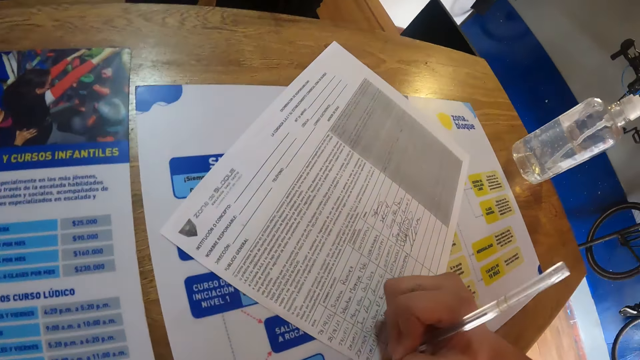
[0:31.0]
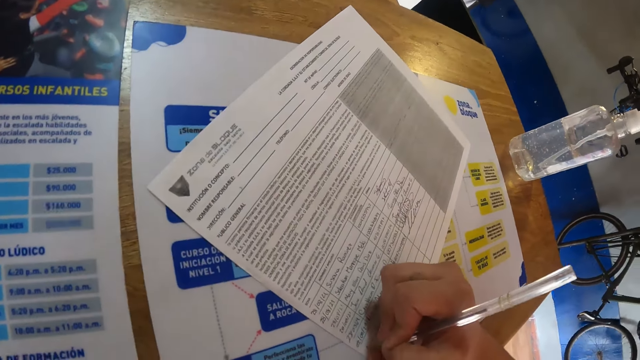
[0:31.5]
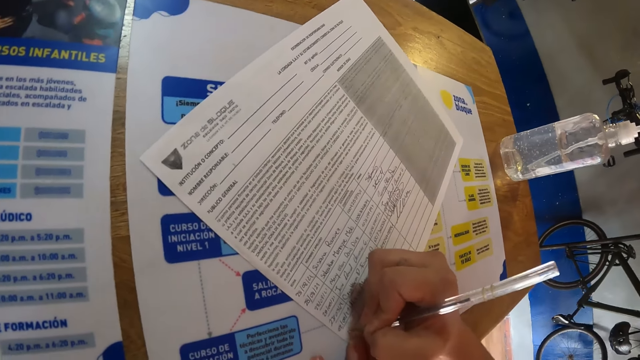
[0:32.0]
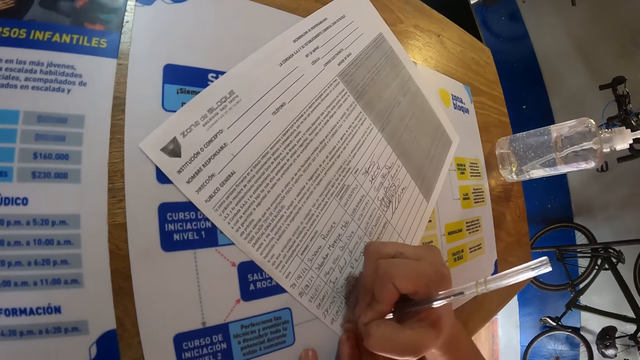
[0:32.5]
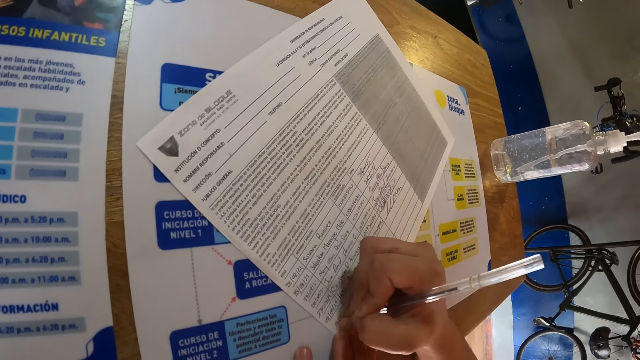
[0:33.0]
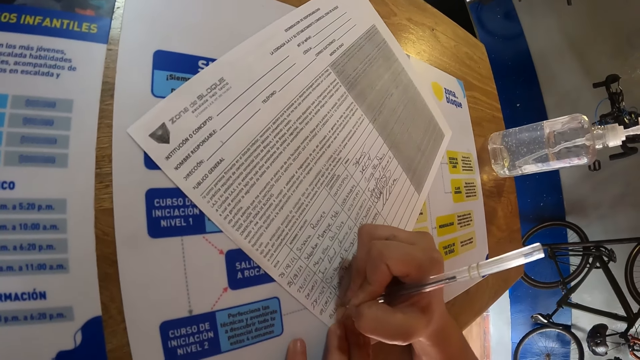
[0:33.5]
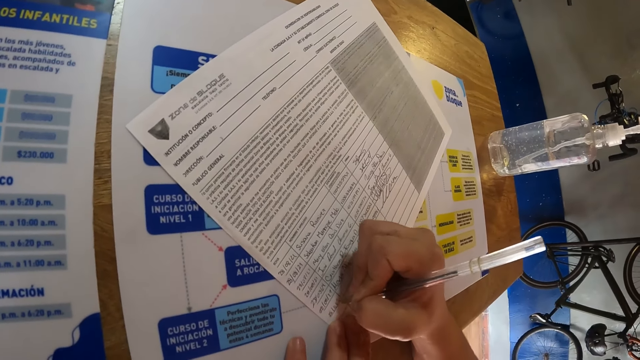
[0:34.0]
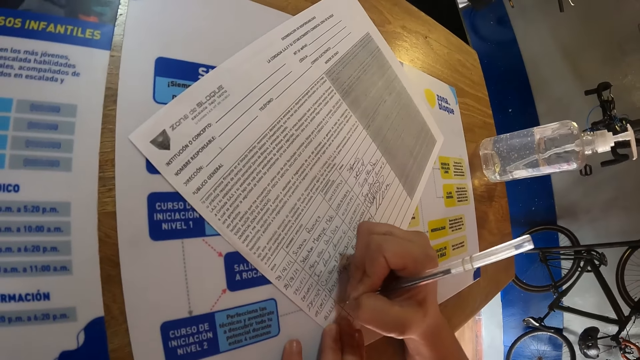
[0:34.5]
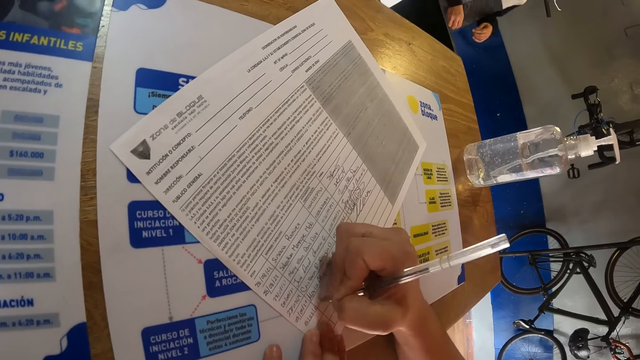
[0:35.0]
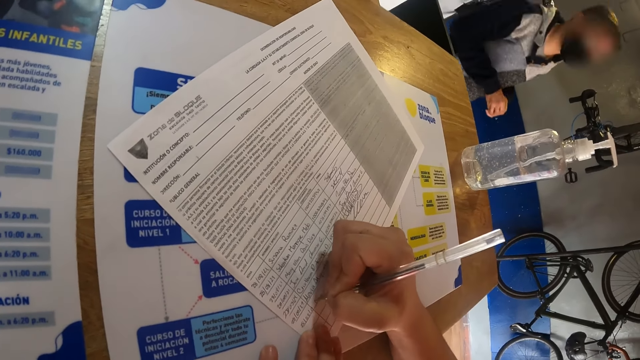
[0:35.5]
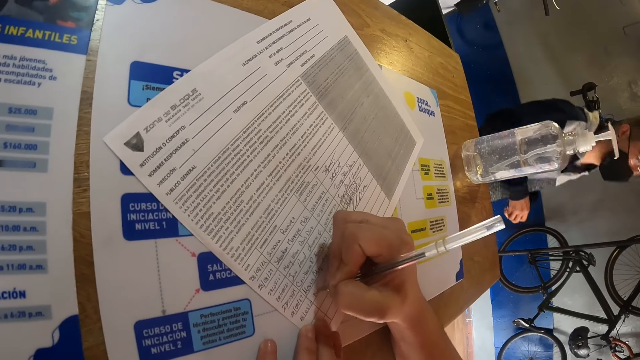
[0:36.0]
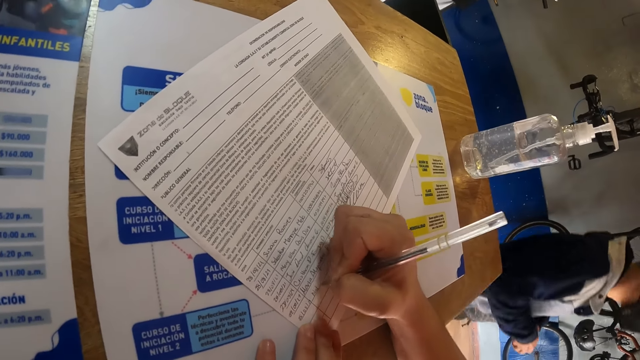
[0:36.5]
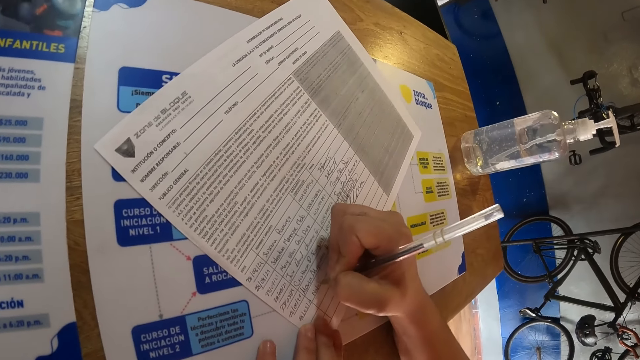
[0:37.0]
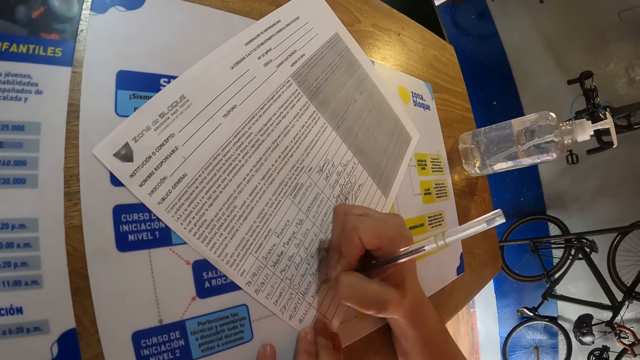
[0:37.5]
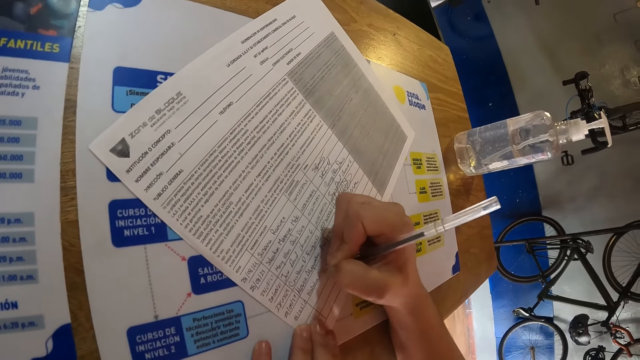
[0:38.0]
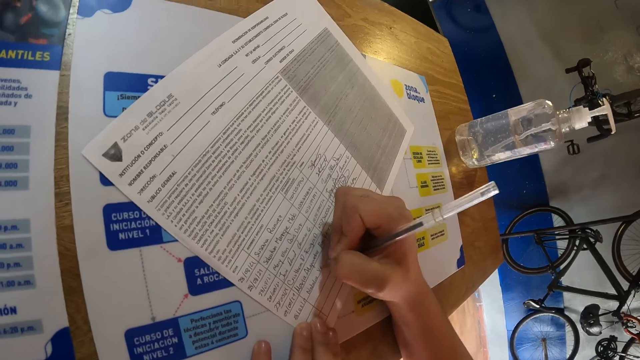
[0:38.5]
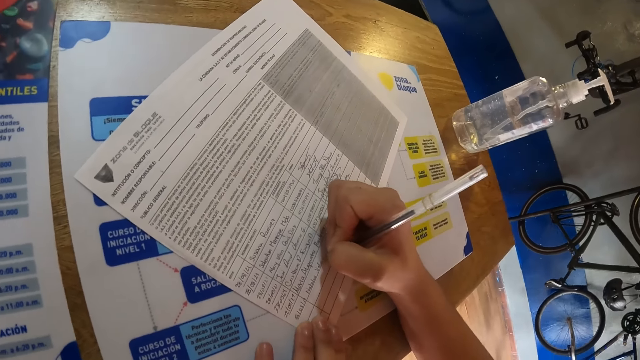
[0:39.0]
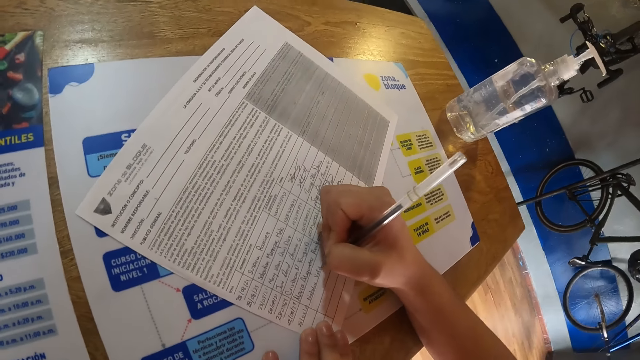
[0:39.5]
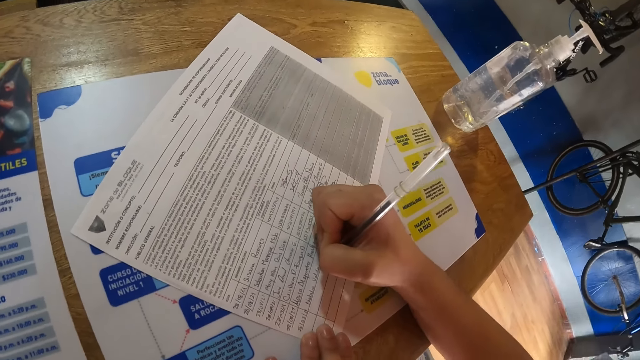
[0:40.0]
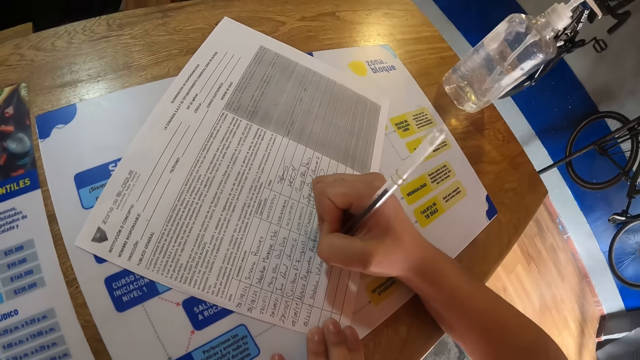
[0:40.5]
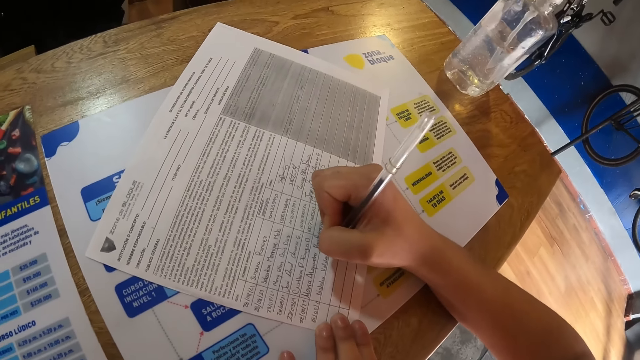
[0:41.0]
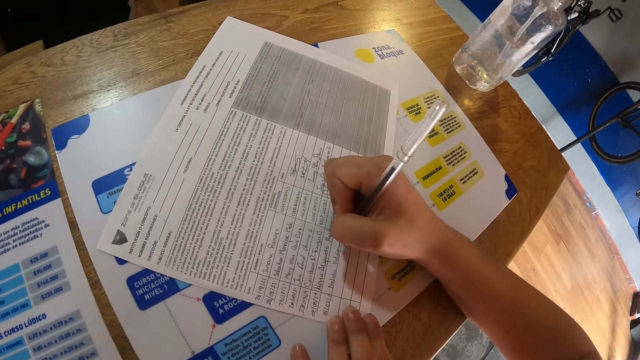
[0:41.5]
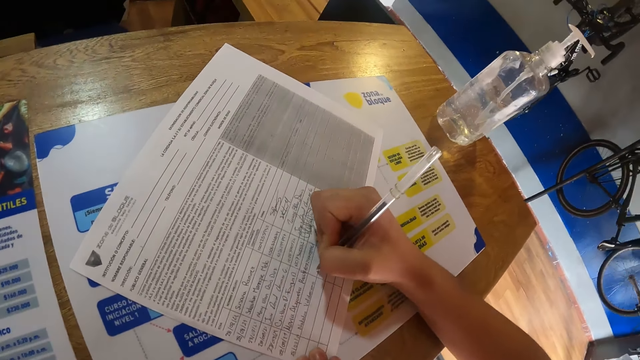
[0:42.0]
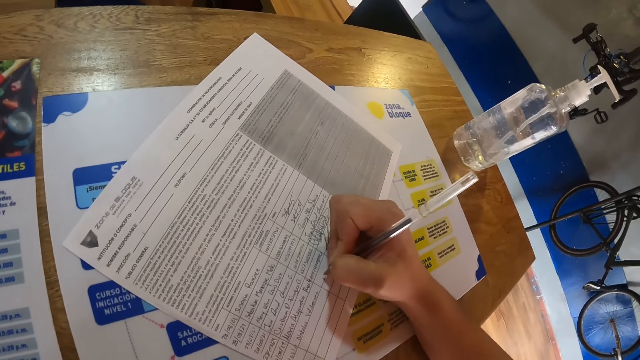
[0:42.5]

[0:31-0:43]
The camera wearer fills the attendance sheet with the pen in his right hand. The receptionist walks past the camera wearer.

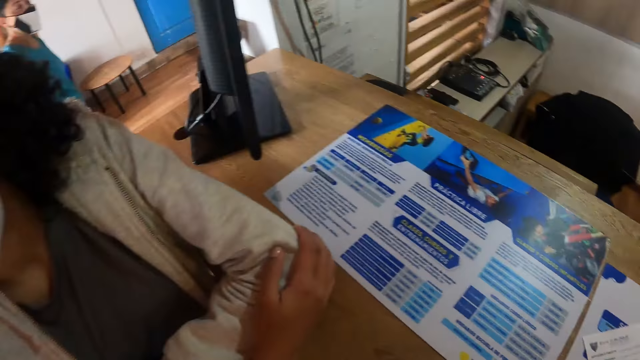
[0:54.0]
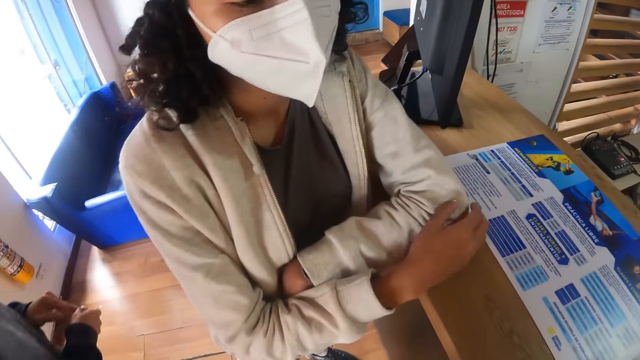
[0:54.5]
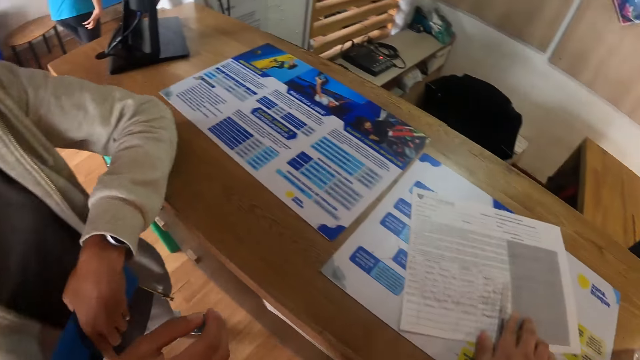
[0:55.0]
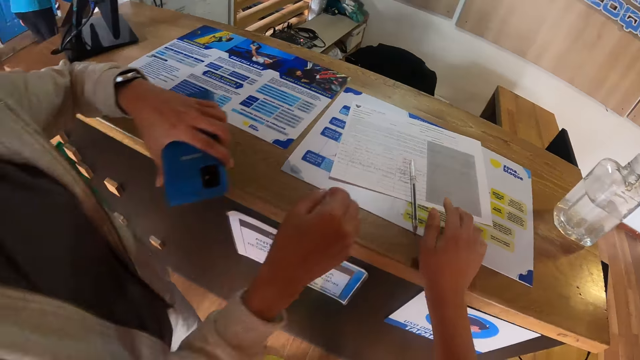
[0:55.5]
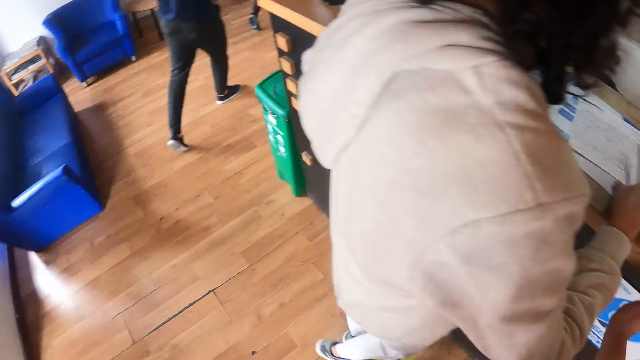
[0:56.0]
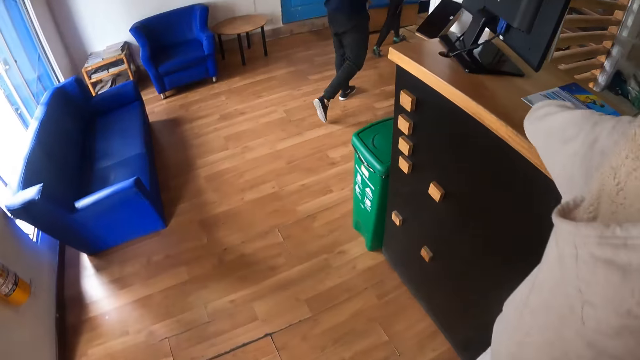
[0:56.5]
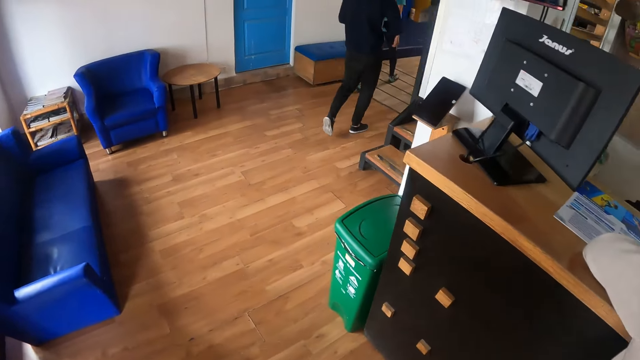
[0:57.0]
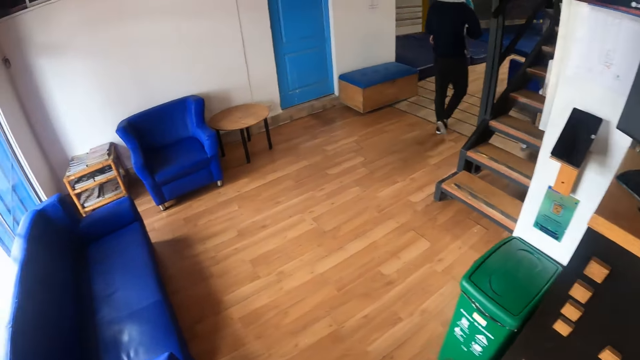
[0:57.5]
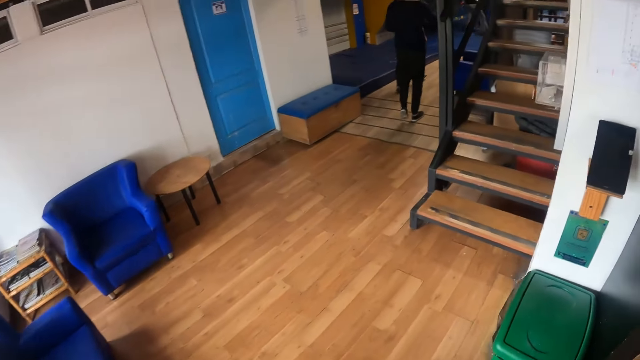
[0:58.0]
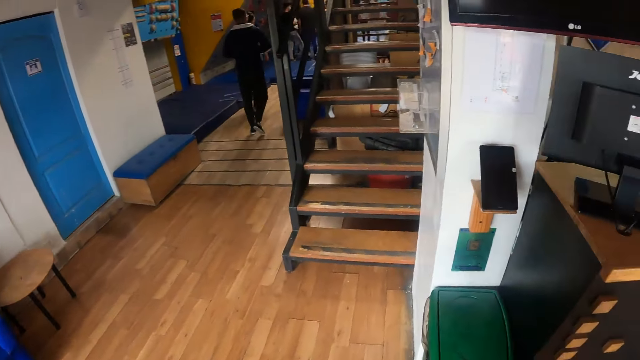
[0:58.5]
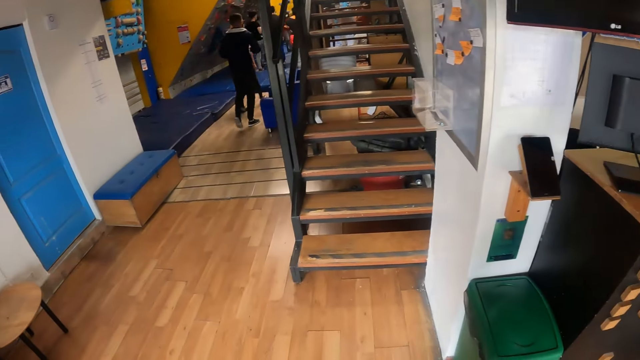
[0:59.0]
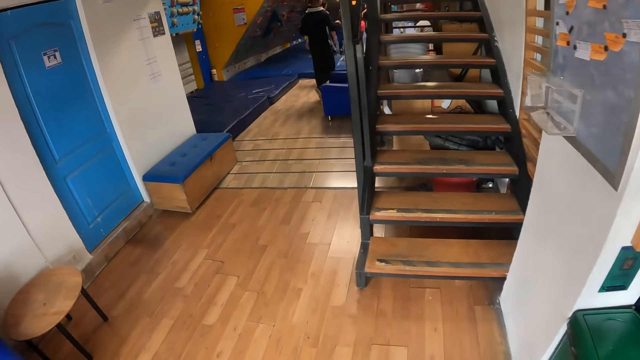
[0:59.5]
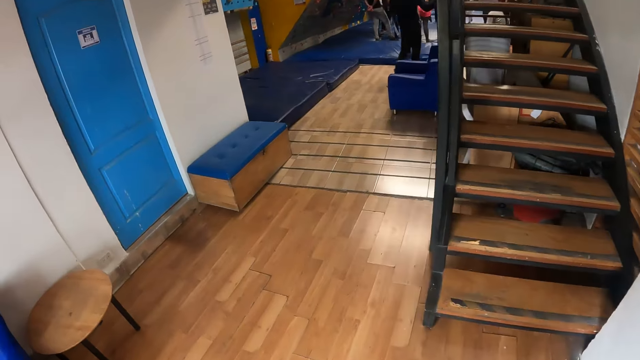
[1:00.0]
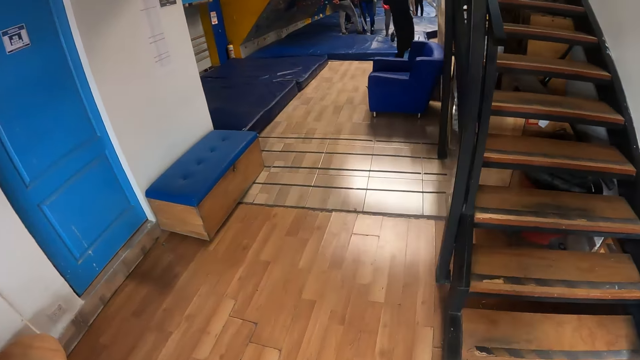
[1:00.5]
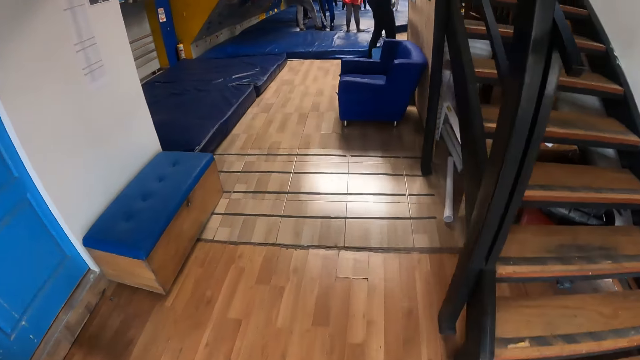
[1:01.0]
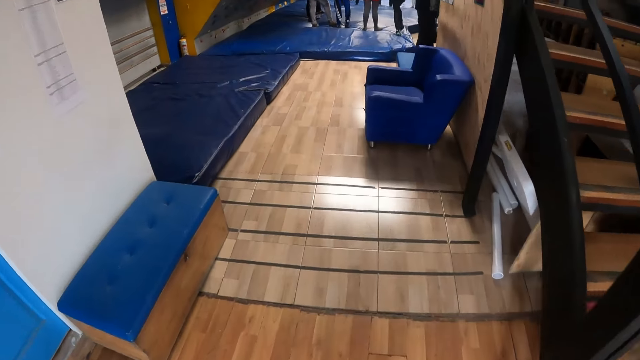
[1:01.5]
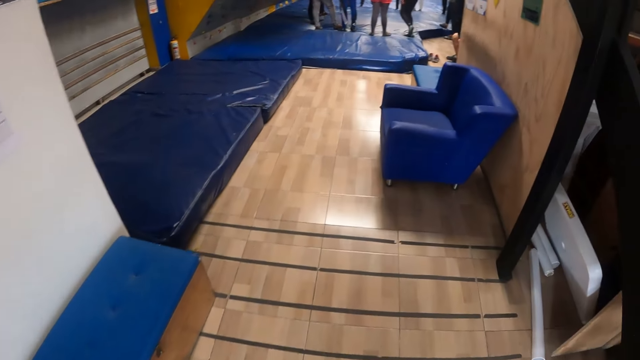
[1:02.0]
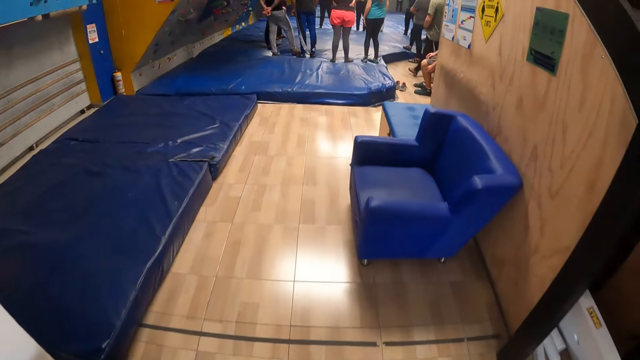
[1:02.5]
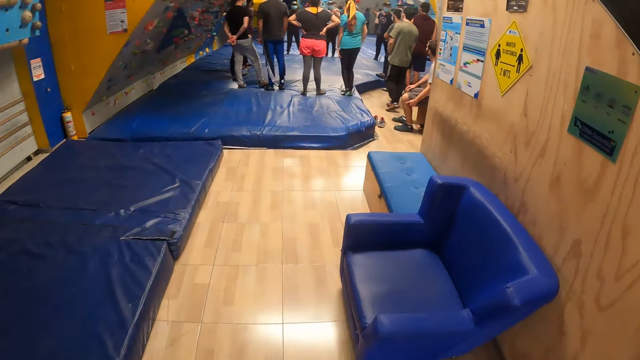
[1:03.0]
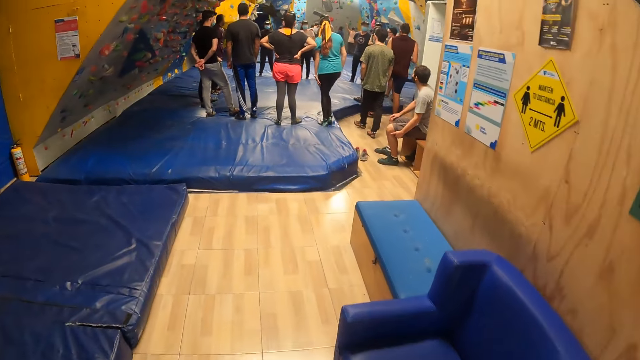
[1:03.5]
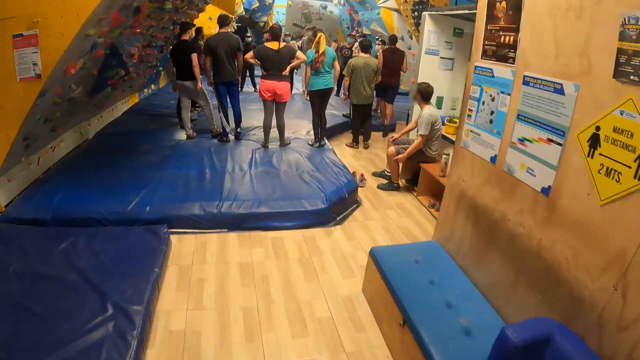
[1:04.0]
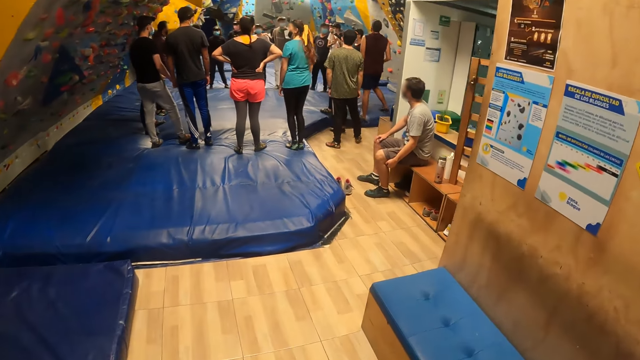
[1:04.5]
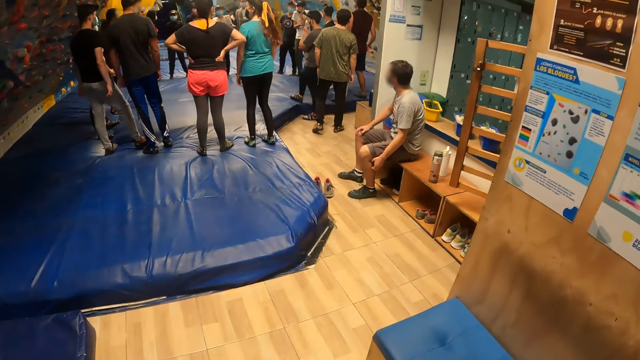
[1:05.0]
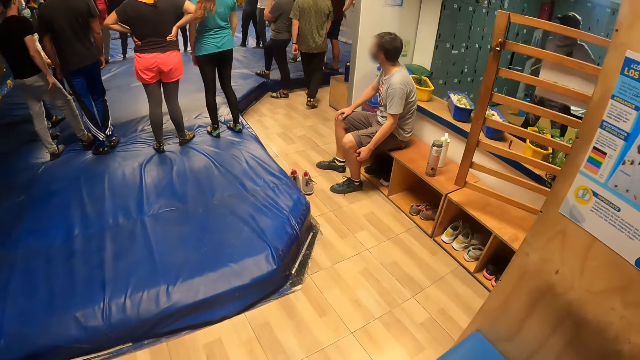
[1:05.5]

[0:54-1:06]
The camera wearer touches a woman's right hand with his right hand. The woman places a phone in her left hand on the counter. The camera wearer walks into the indoor climbing center.
